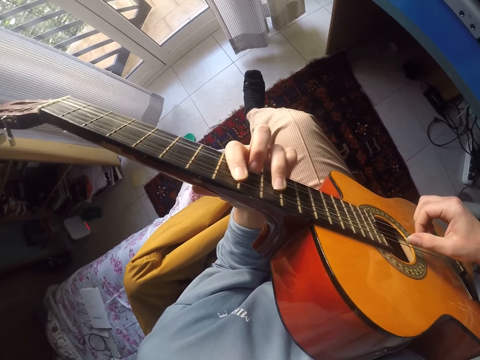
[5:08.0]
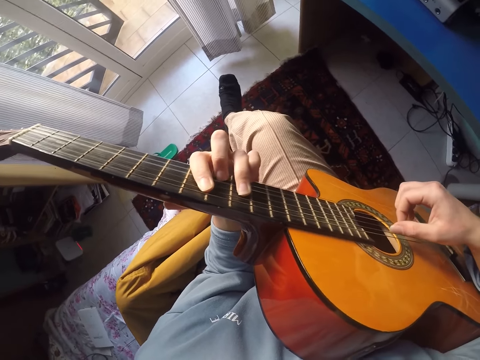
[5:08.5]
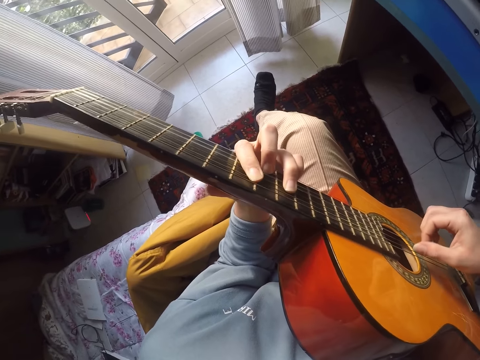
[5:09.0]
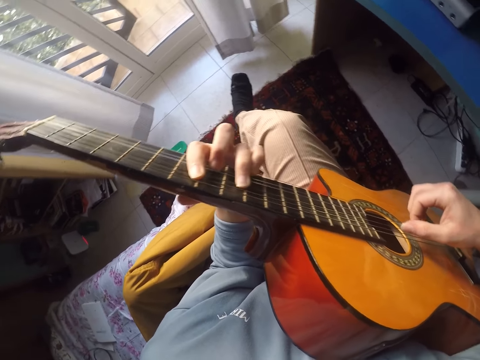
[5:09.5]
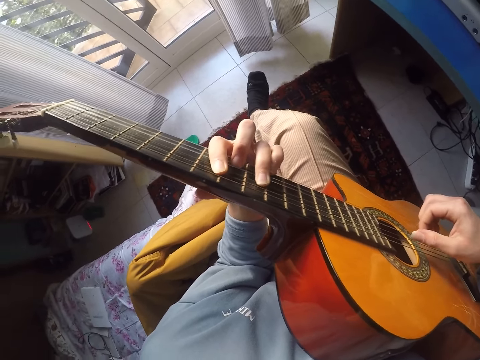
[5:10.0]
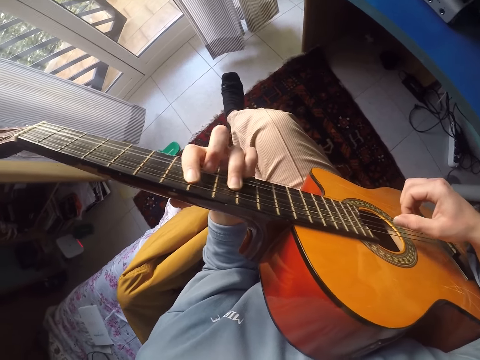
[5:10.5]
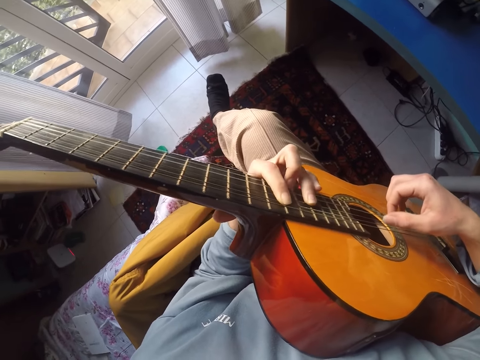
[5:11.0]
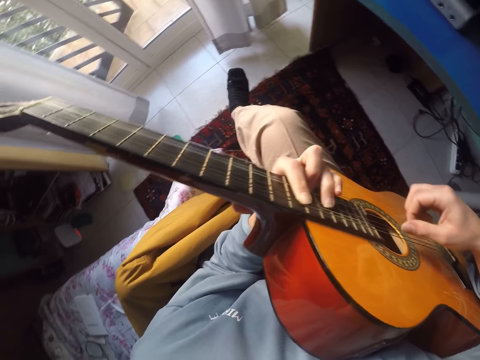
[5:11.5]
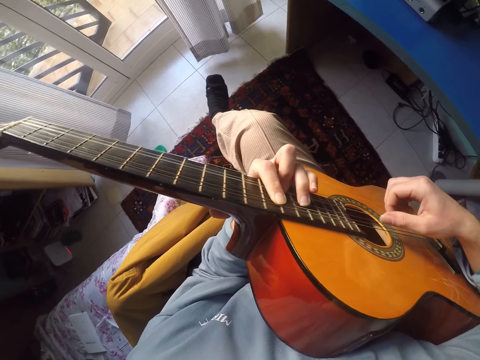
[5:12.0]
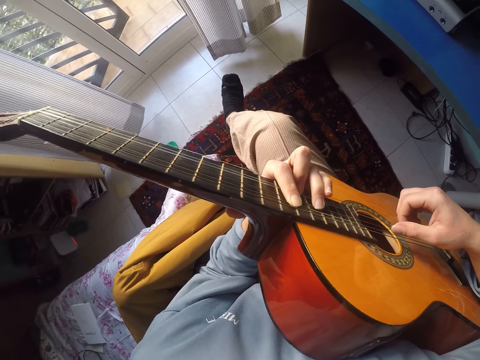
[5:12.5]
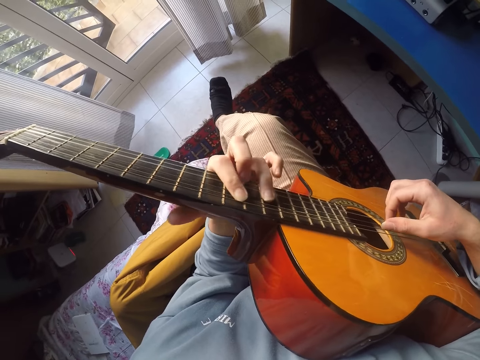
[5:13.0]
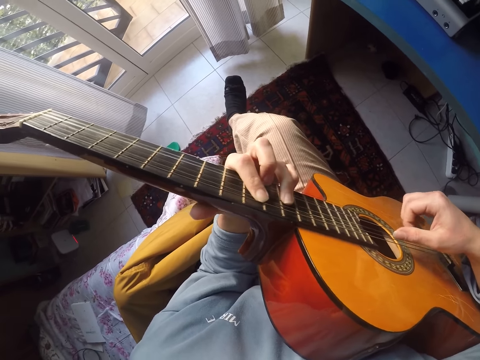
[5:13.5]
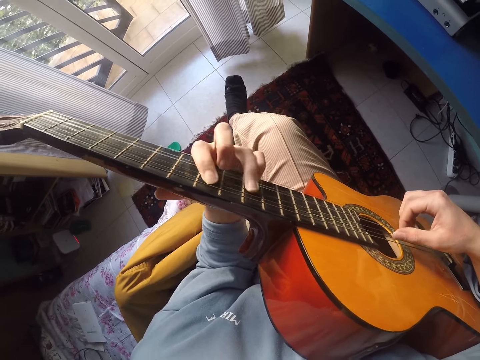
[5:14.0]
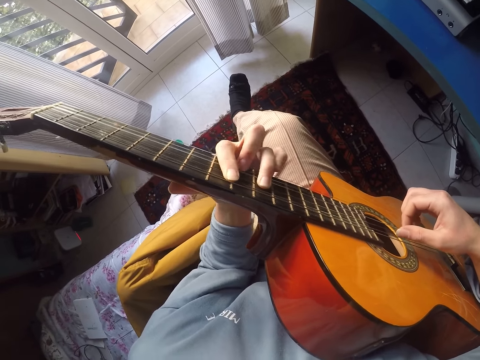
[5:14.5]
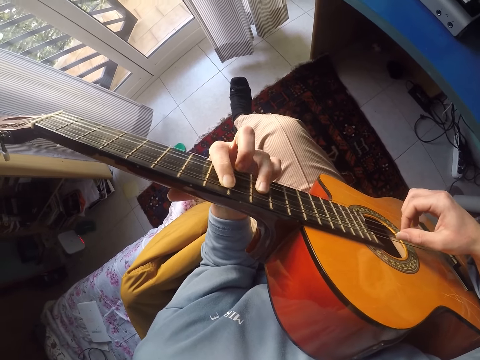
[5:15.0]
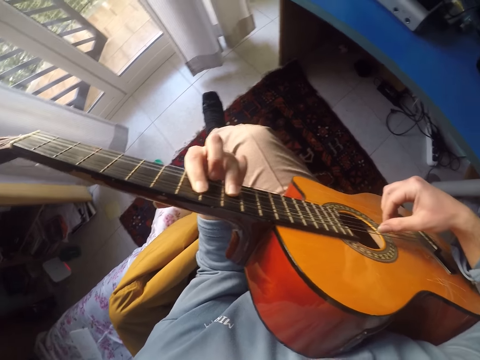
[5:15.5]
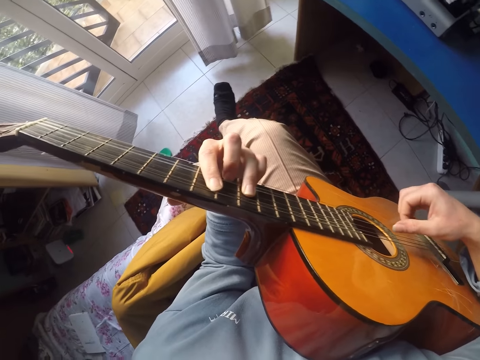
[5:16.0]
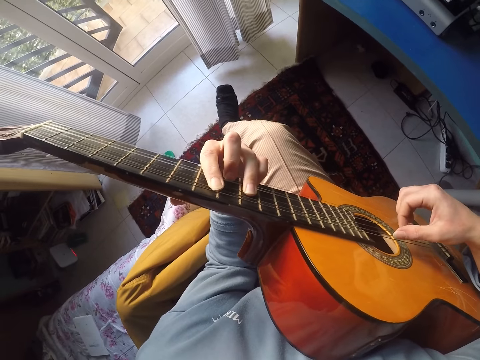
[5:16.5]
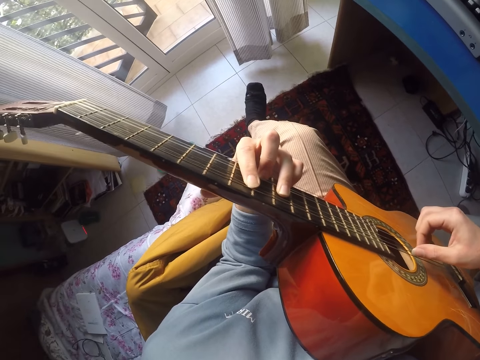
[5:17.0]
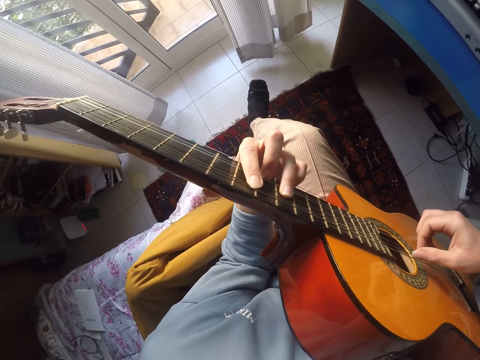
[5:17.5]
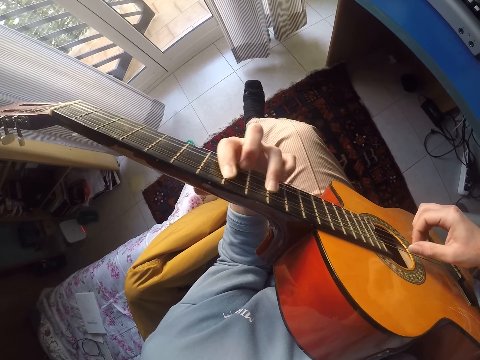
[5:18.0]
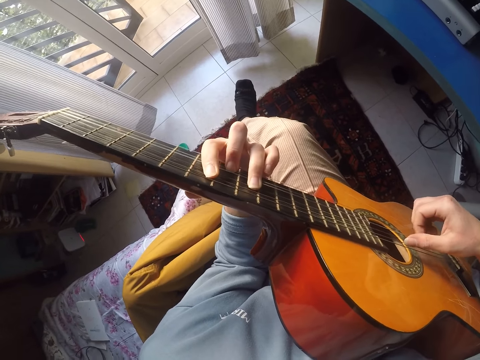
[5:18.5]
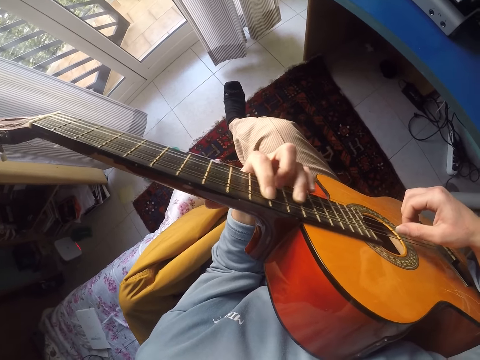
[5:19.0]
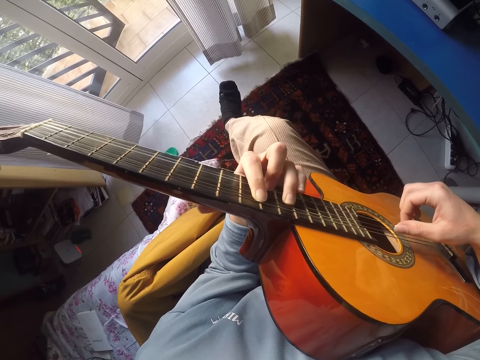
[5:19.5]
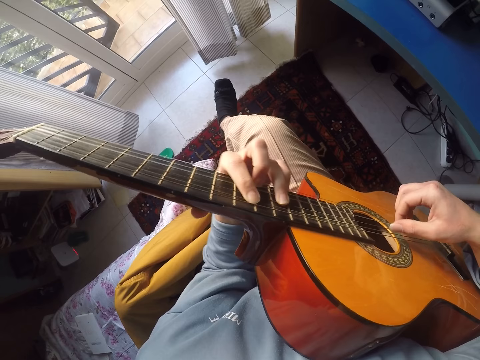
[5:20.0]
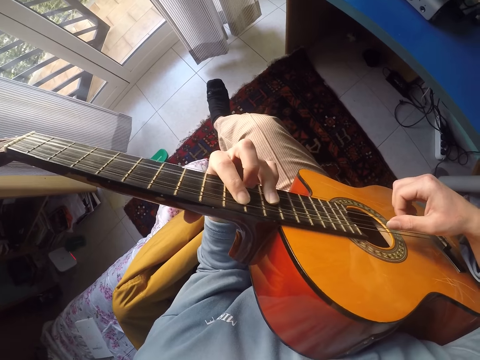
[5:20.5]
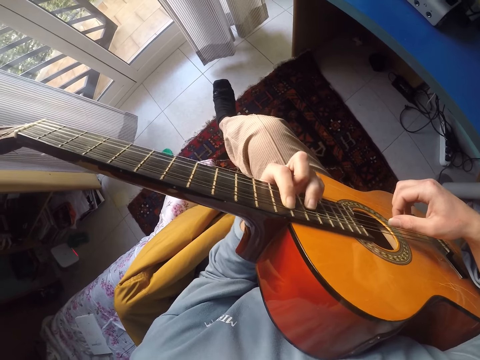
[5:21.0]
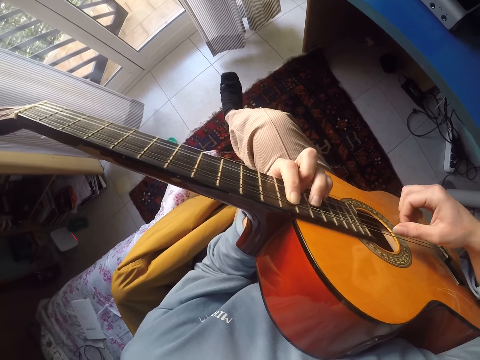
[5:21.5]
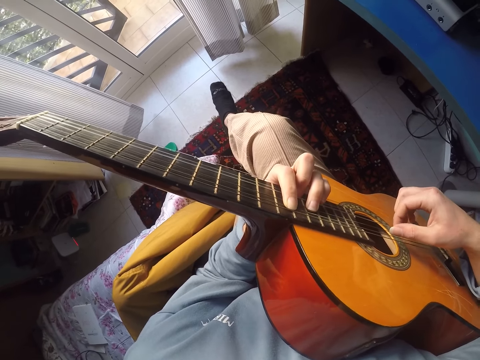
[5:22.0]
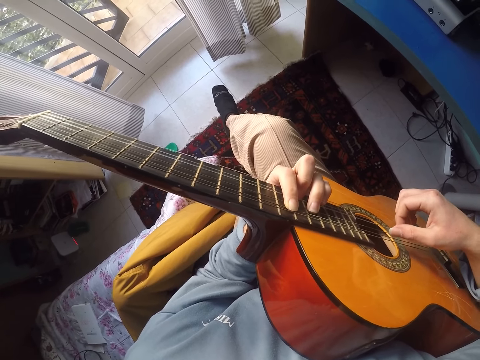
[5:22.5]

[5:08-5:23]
The camera wearer looks around and plays the guitar.

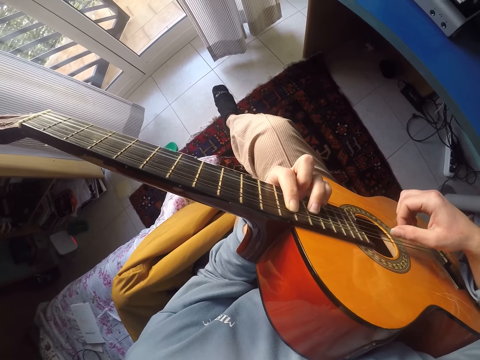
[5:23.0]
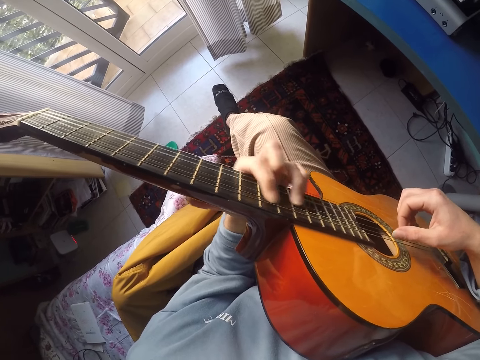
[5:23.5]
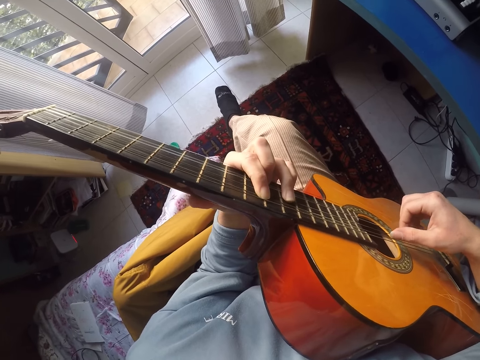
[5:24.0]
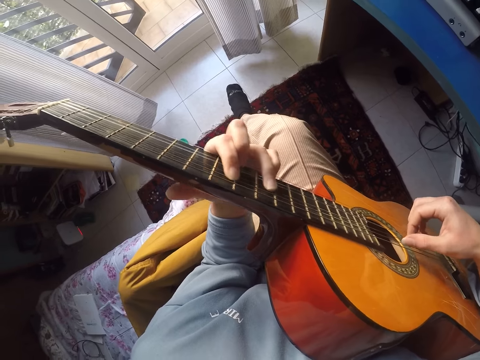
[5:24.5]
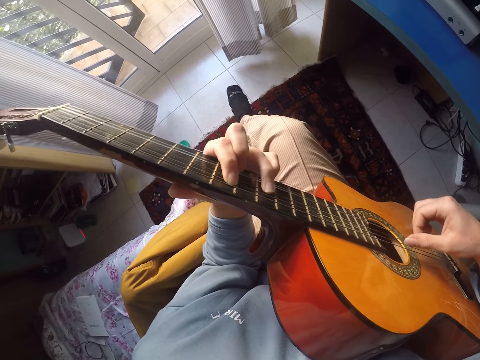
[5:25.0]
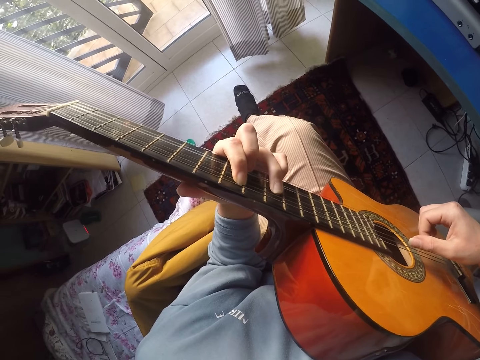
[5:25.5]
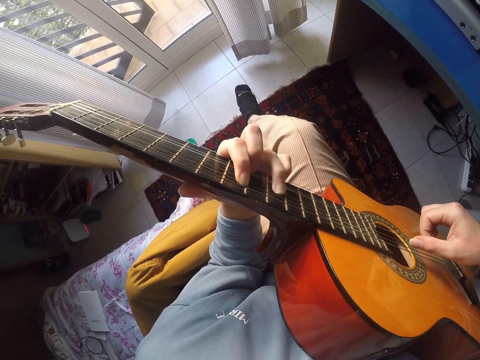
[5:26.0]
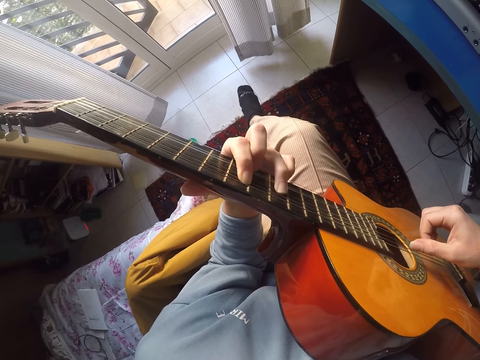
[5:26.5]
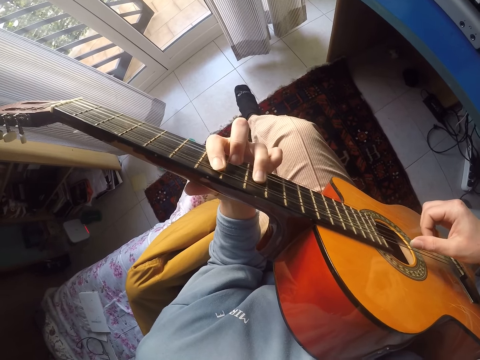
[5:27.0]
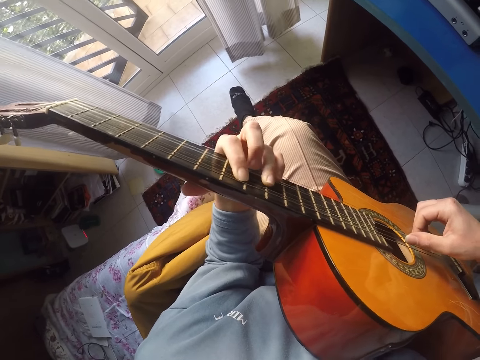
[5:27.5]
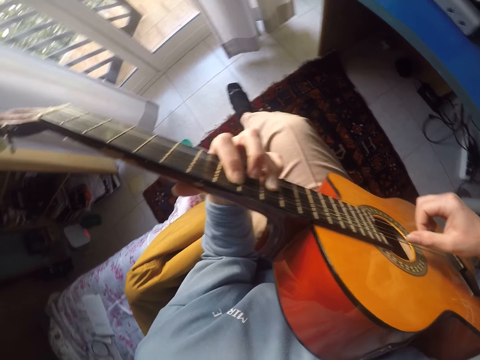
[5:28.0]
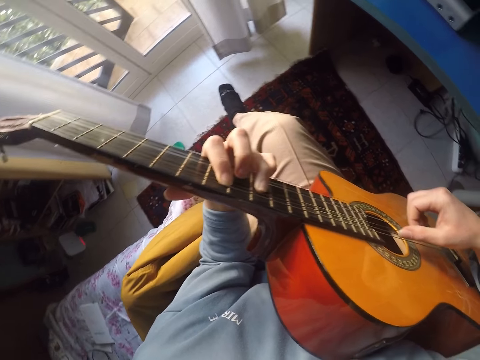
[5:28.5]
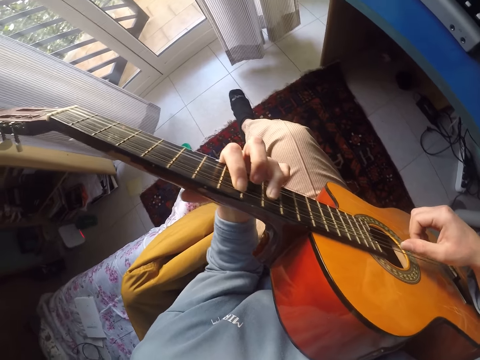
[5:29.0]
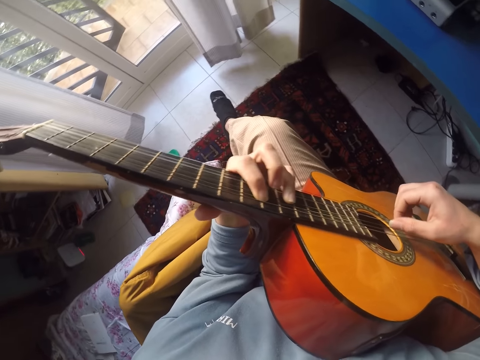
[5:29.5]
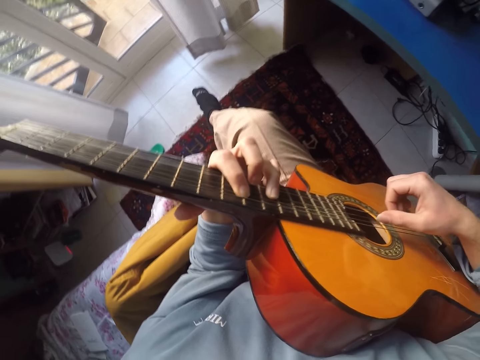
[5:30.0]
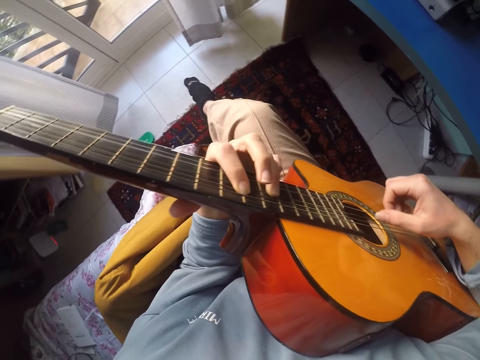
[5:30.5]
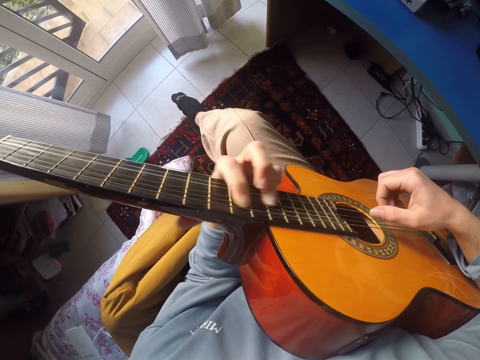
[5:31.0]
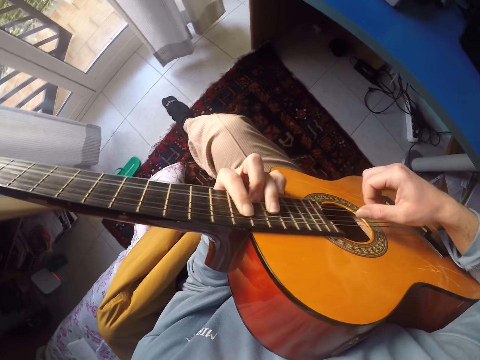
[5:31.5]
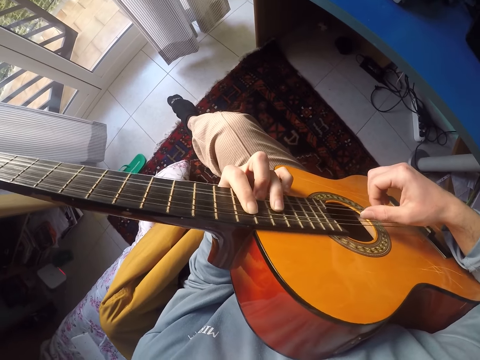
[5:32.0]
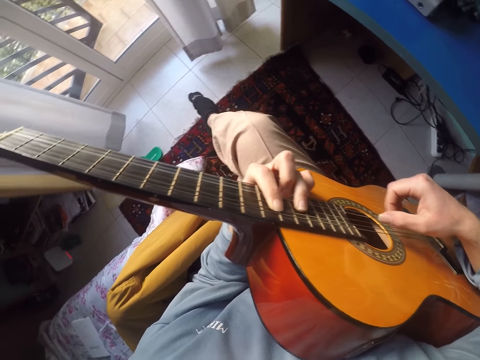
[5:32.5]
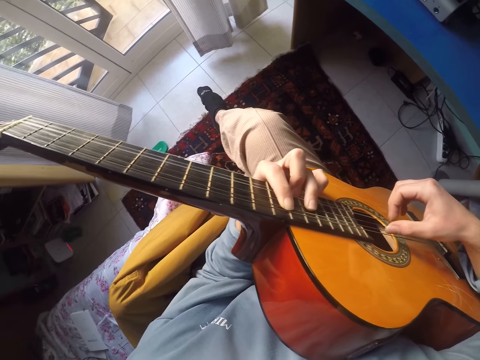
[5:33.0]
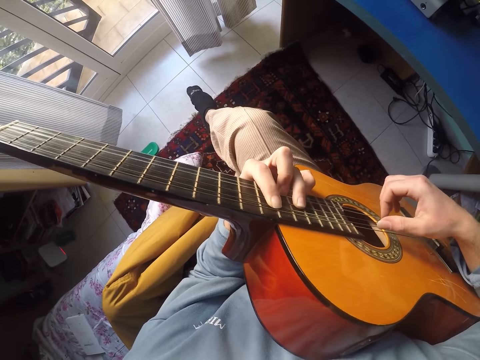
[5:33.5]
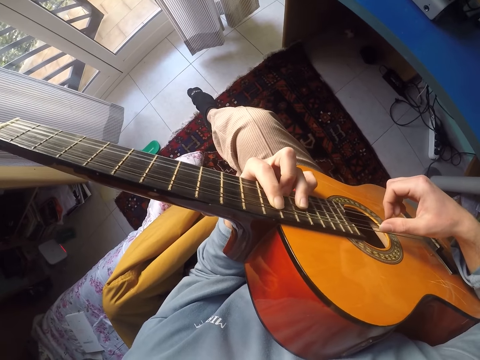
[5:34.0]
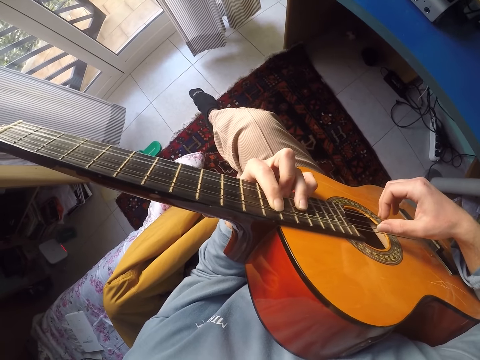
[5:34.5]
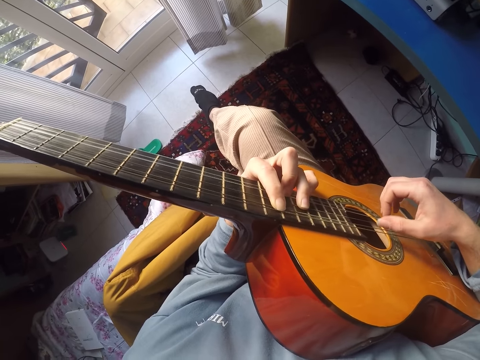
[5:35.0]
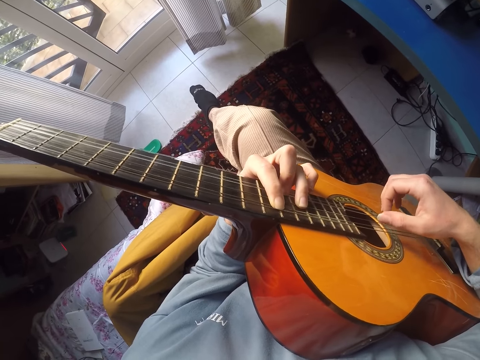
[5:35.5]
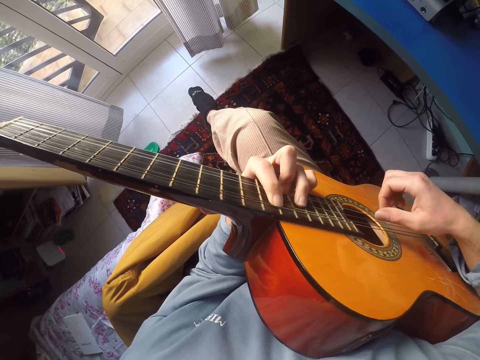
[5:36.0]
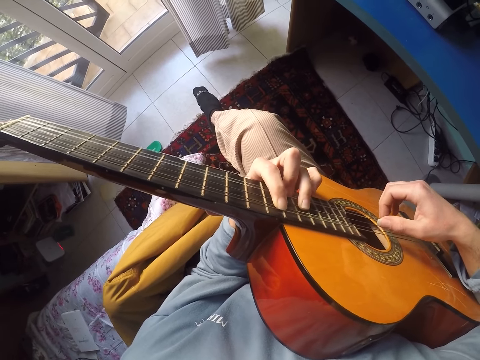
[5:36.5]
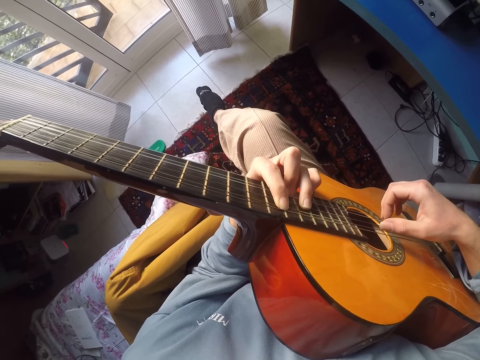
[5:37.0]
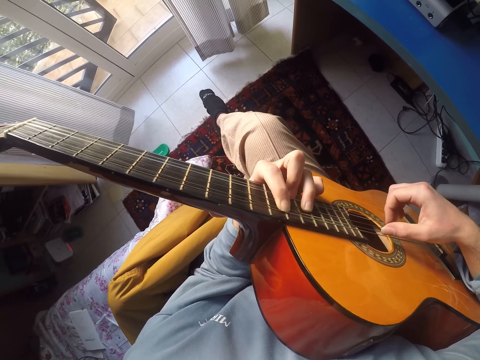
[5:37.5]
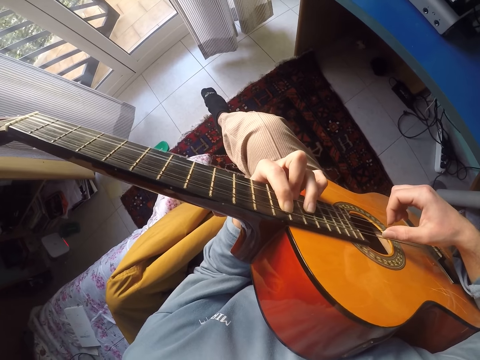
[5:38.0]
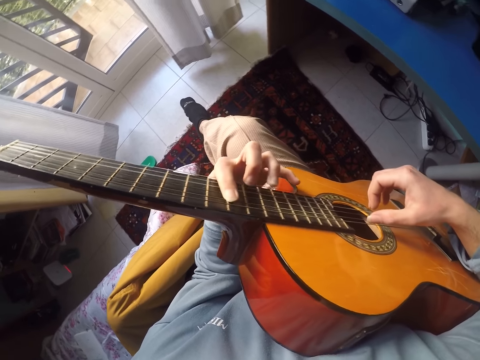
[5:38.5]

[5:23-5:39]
The camera wearer plays the guitar.
